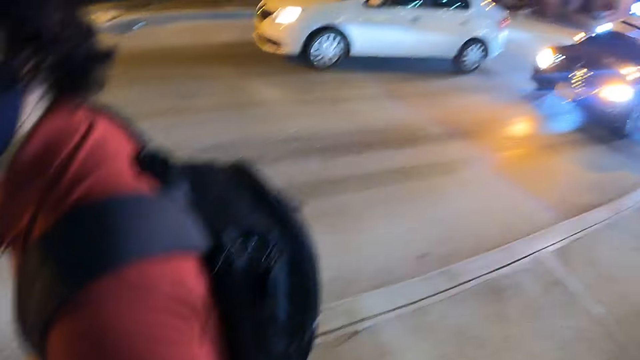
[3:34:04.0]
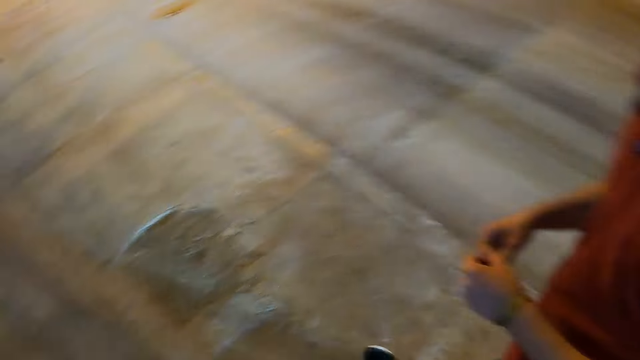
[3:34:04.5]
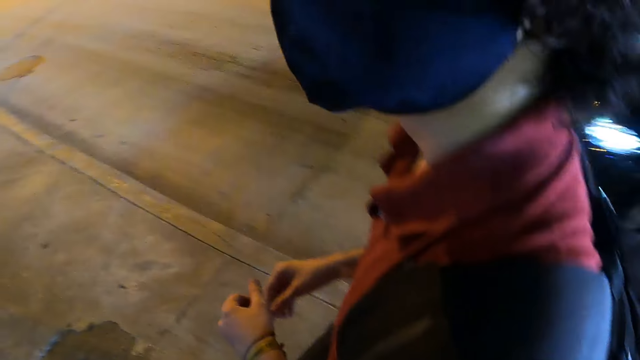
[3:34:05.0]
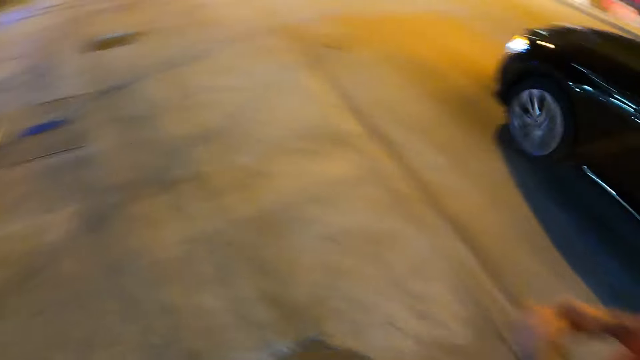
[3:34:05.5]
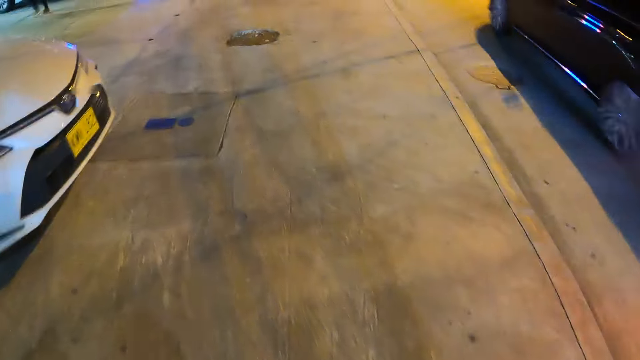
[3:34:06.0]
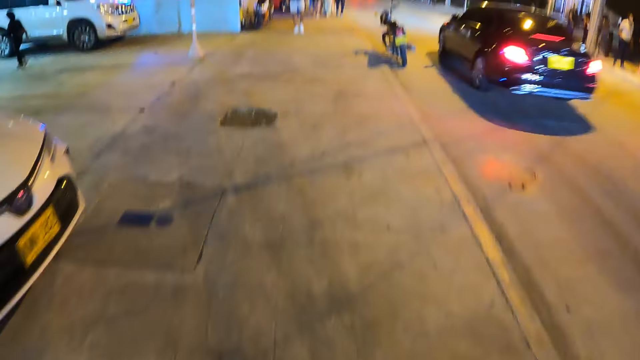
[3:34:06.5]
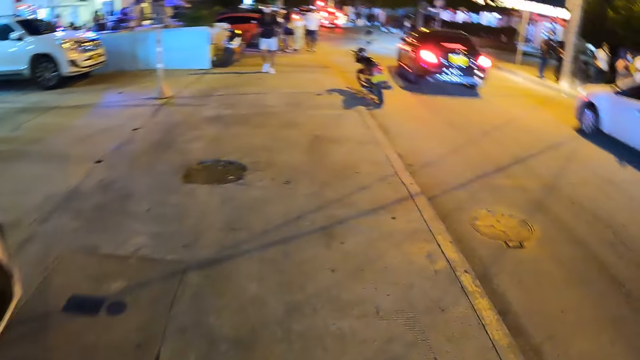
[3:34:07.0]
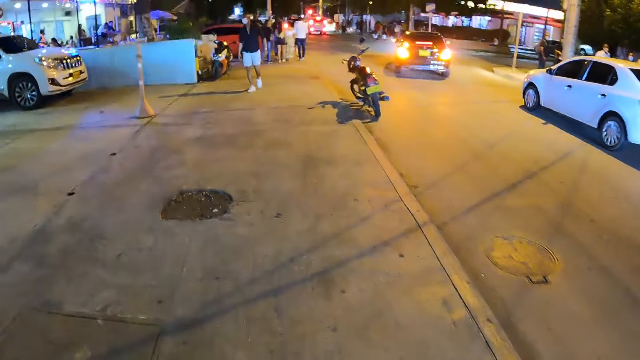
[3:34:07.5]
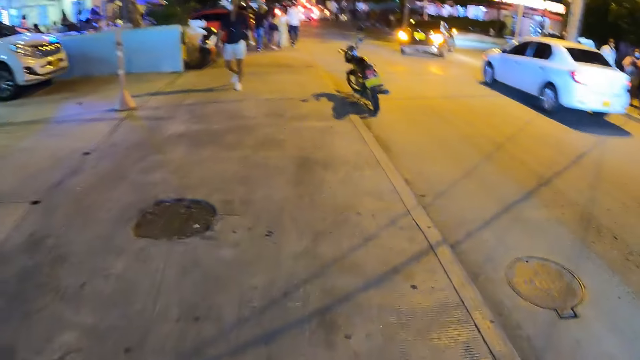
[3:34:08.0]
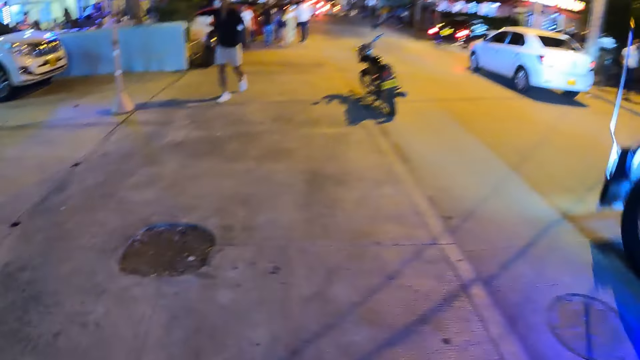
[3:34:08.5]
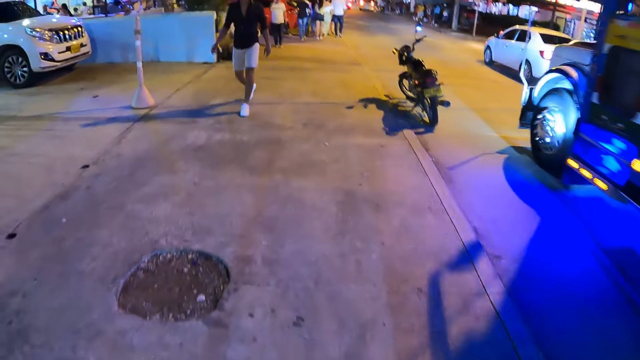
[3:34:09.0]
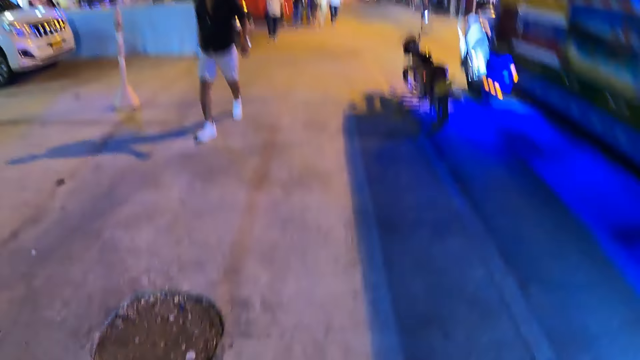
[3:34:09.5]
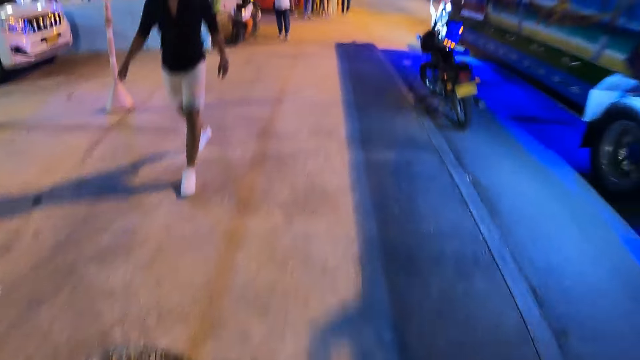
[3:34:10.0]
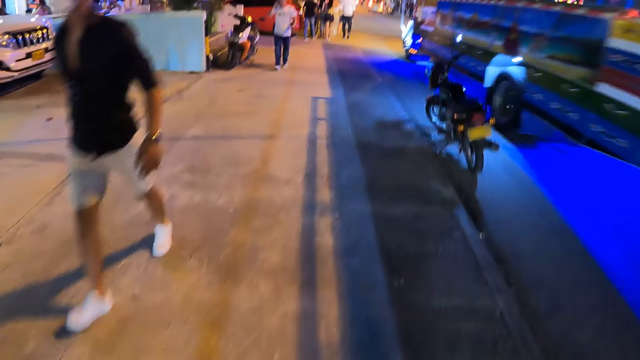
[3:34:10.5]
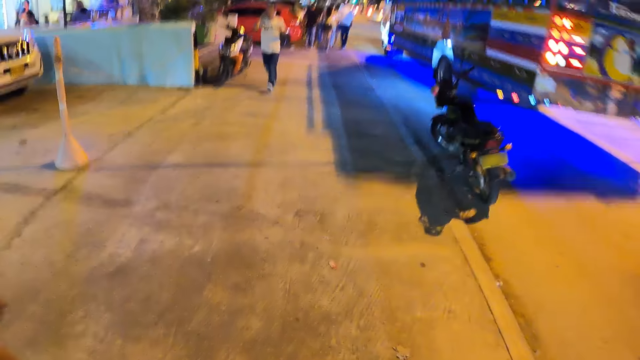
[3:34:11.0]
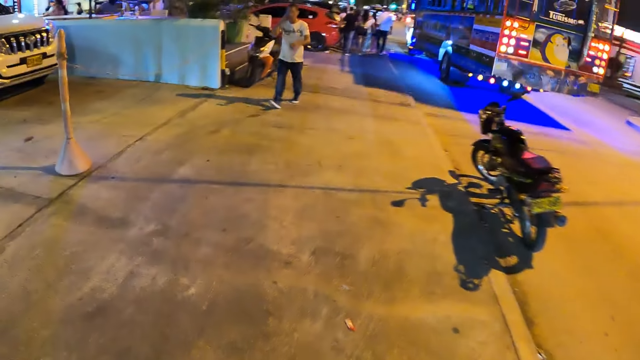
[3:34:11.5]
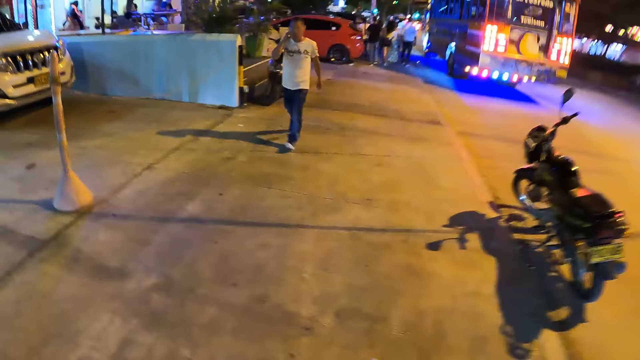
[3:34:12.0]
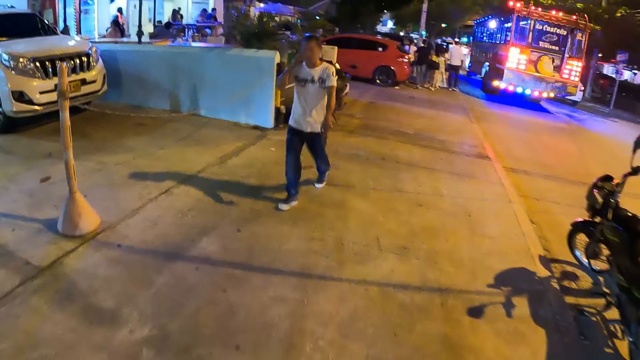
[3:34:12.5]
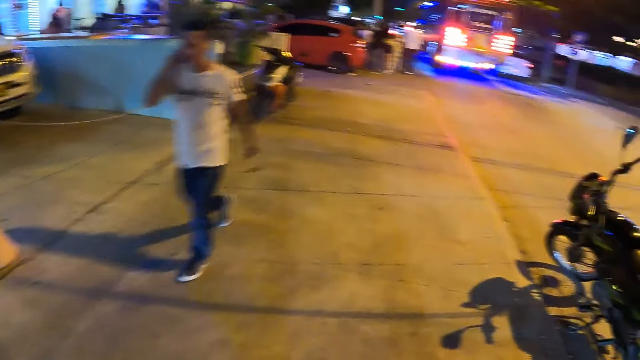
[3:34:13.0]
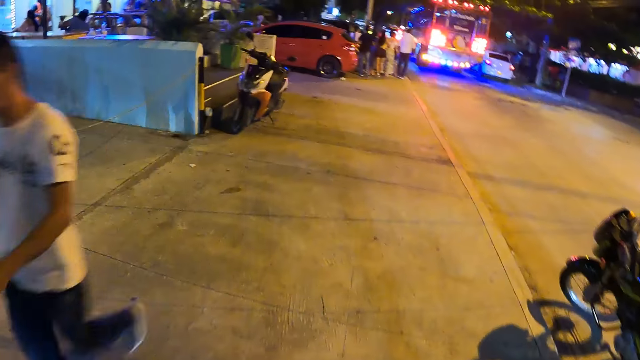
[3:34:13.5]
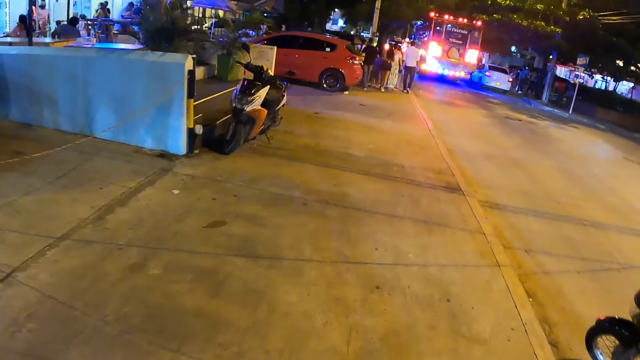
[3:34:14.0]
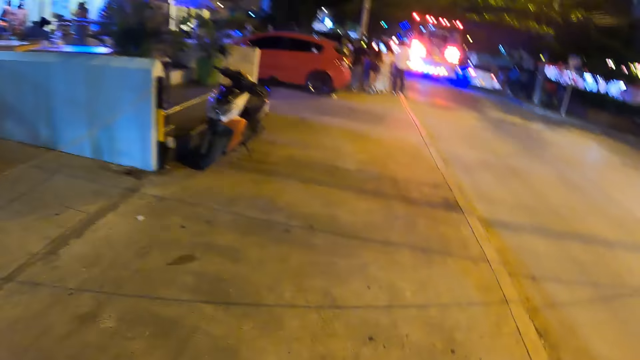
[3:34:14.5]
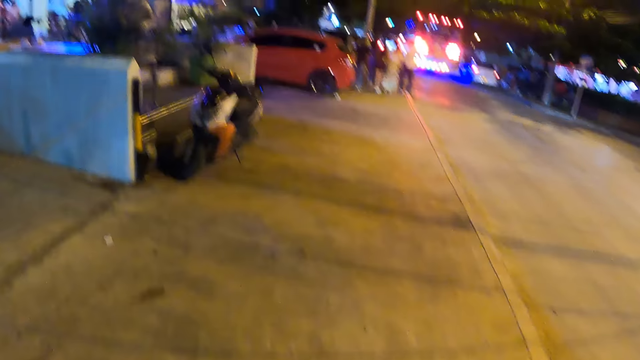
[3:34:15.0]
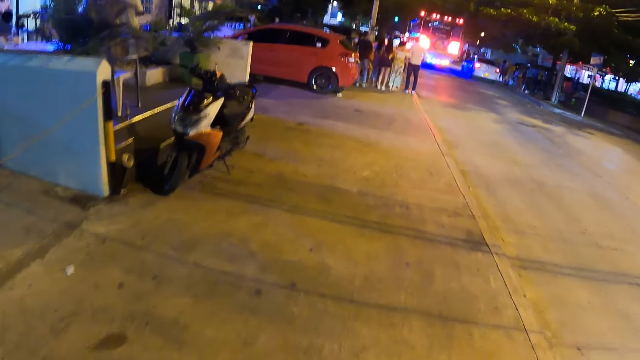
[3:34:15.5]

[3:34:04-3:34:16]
The camera wearer looks at the person. They look on the road. They converse with the person. They walk on a pedestrian pathway.

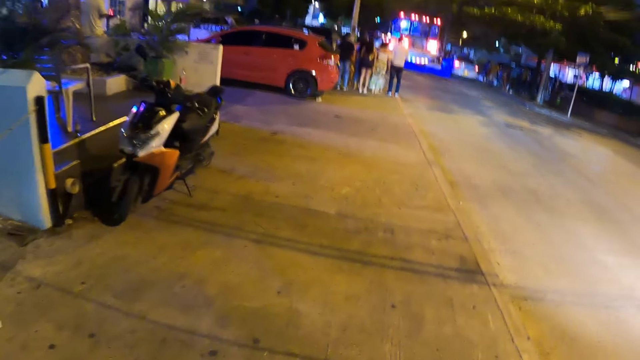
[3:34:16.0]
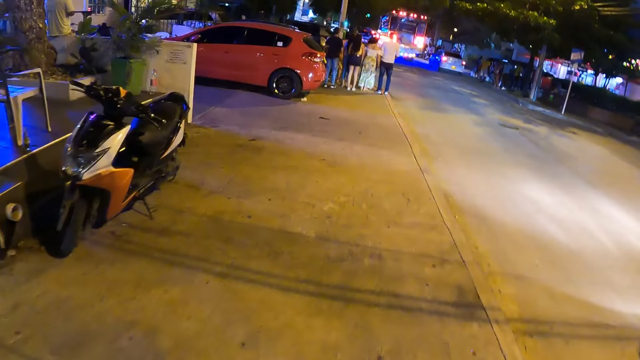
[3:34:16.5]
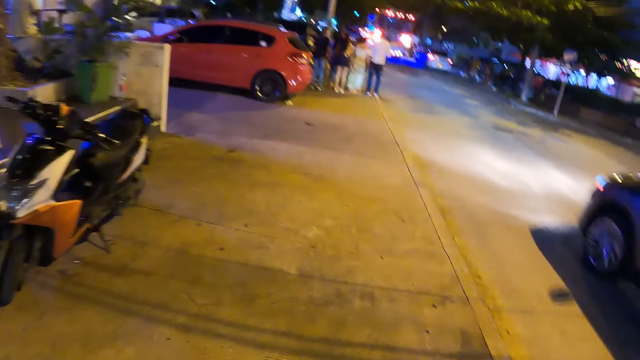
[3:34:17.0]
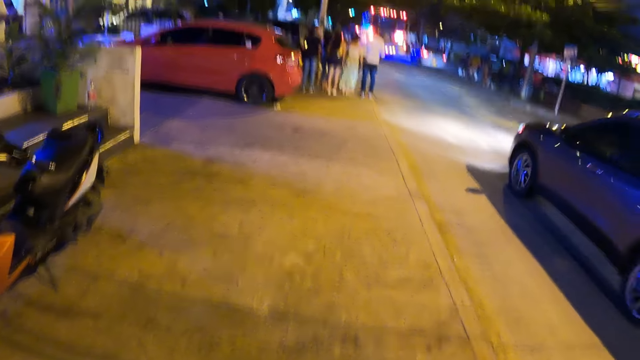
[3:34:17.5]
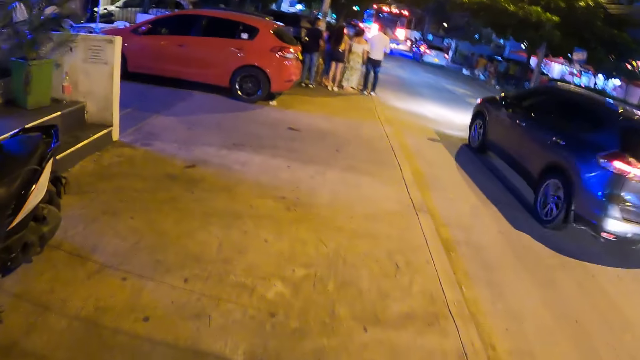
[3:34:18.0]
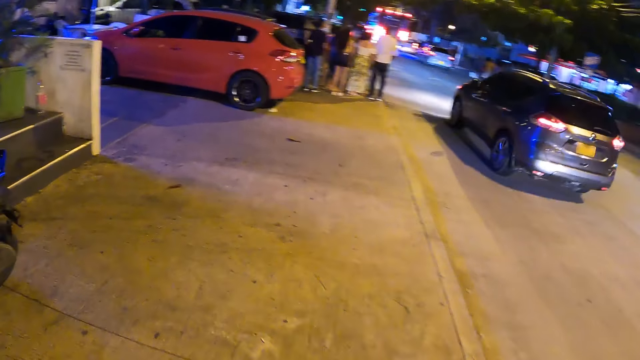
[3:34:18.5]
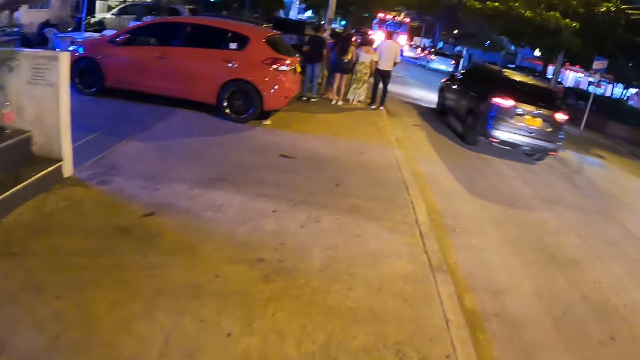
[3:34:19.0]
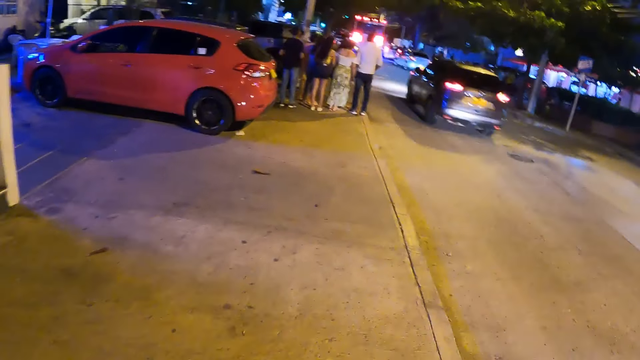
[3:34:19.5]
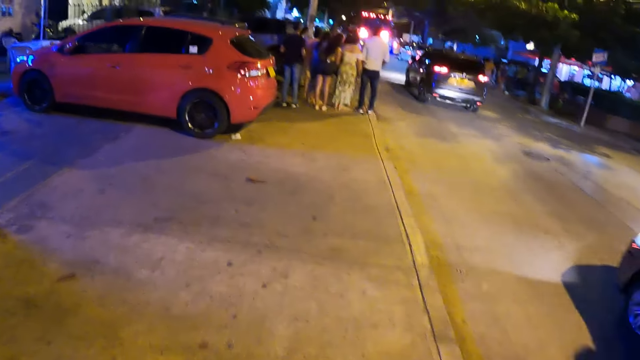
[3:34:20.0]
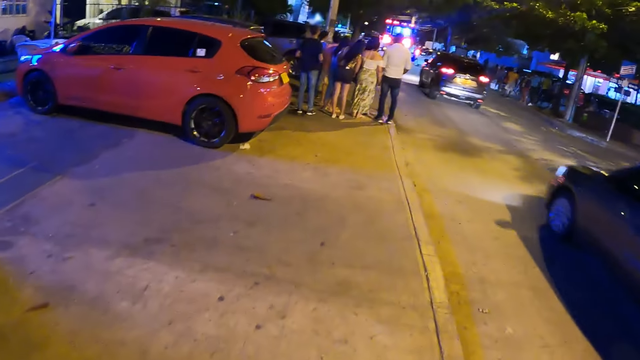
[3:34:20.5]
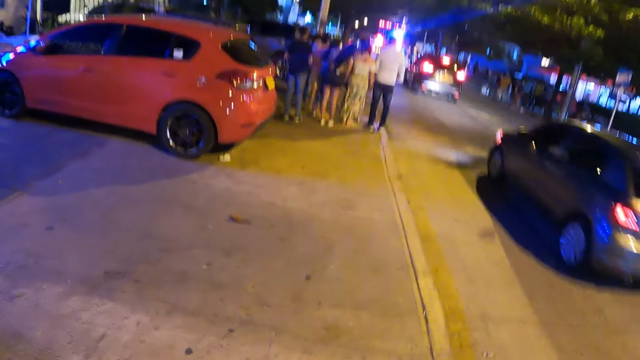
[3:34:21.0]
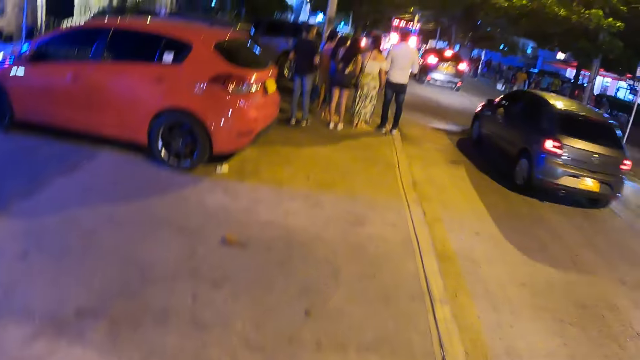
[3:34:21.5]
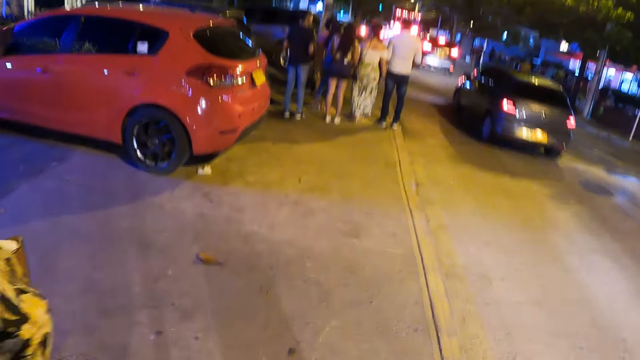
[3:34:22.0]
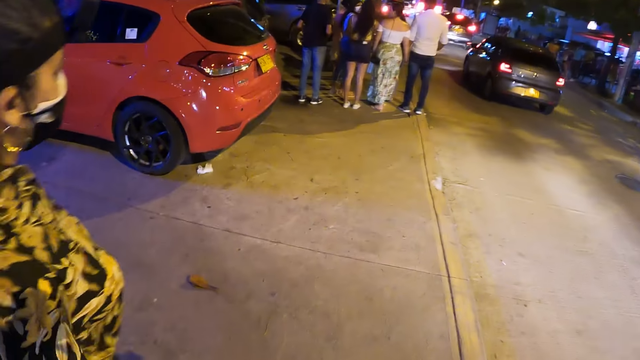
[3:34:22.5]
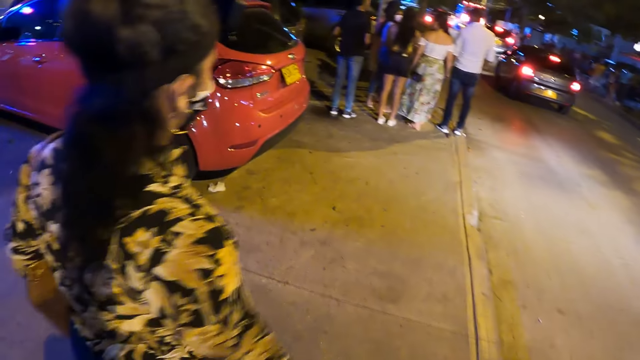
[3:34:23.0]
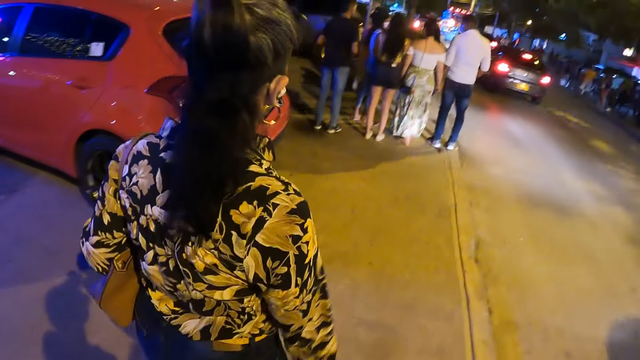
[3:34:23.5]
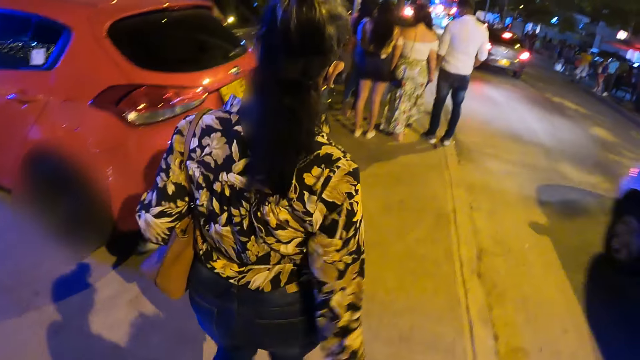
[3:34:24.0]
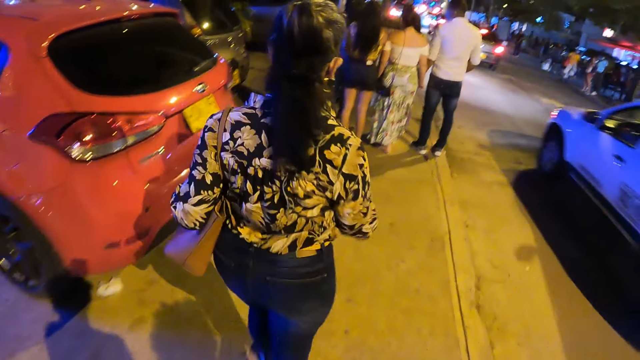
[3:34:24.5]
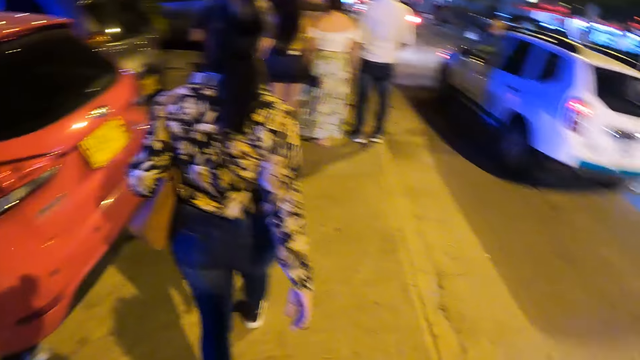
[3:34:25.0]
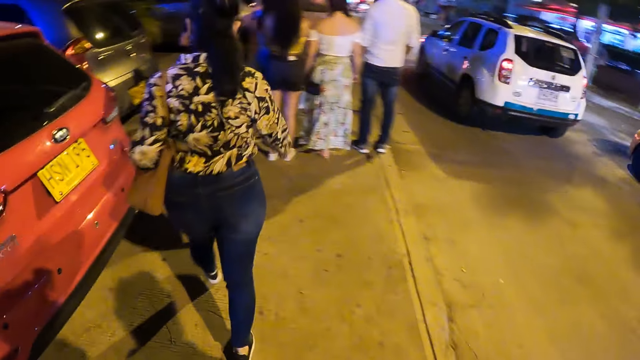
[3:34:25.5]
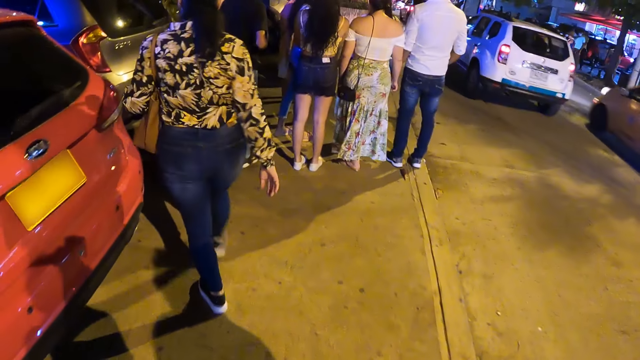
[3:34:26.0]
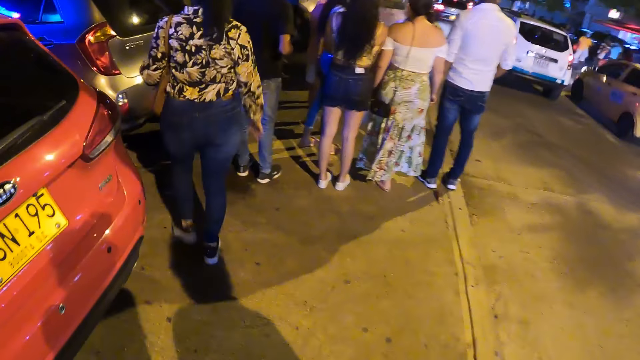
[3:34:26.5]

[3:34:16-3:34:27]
The camera wearer looks at a woman walking on a pathway.
